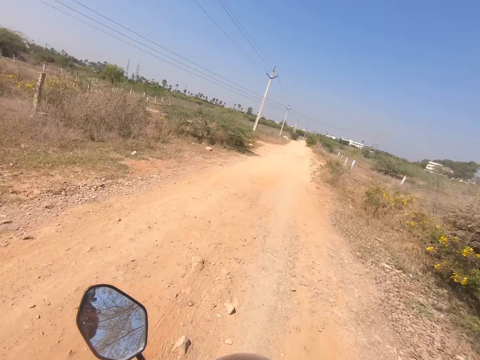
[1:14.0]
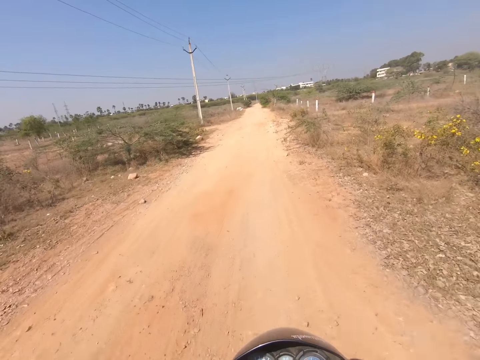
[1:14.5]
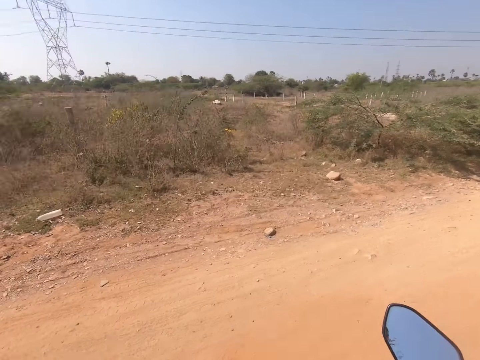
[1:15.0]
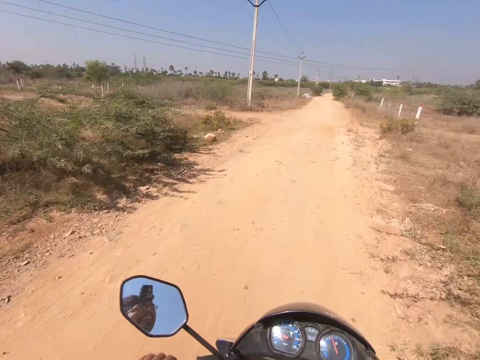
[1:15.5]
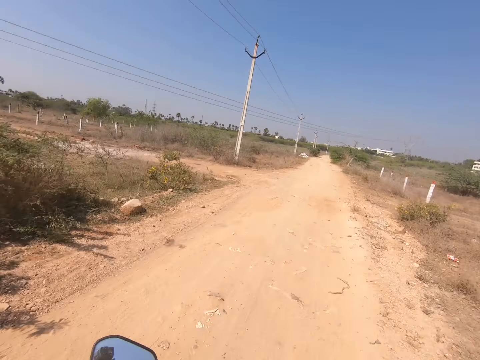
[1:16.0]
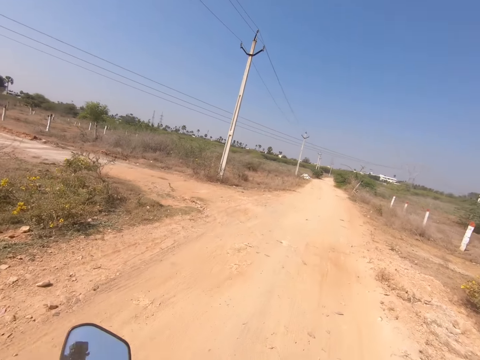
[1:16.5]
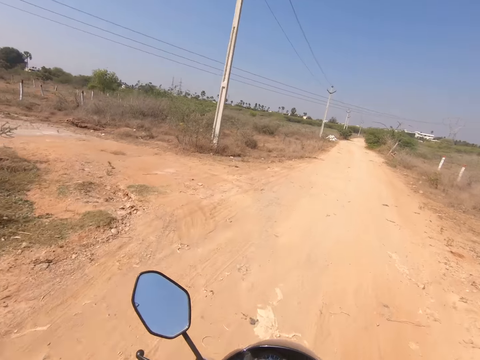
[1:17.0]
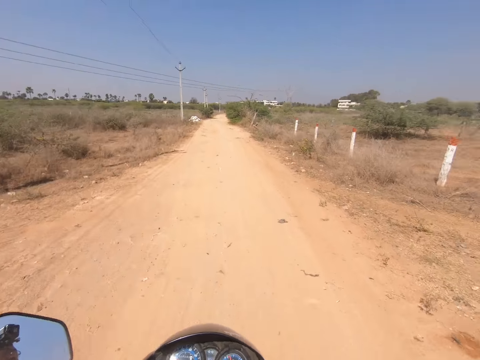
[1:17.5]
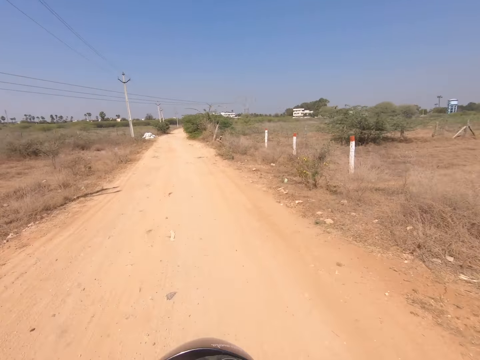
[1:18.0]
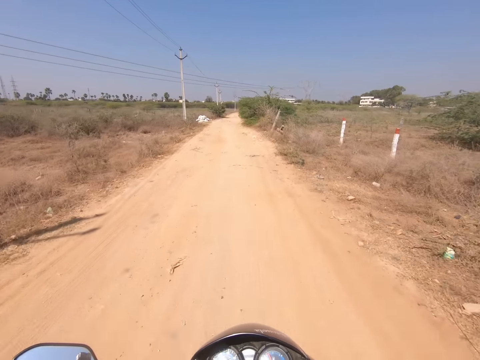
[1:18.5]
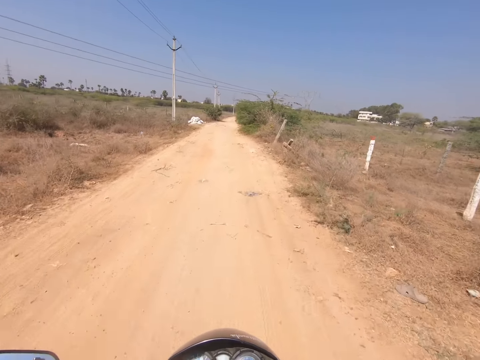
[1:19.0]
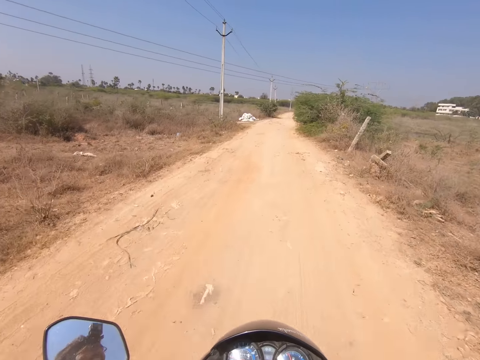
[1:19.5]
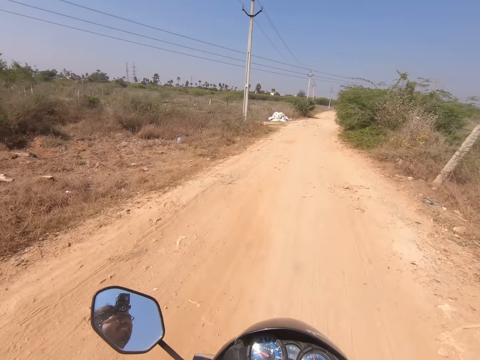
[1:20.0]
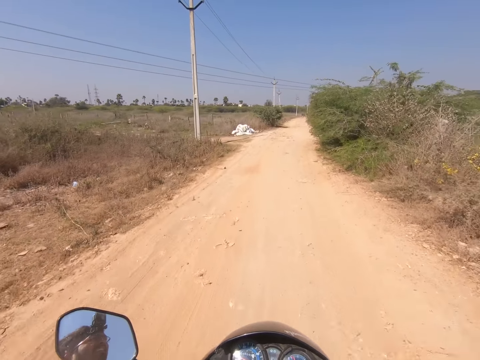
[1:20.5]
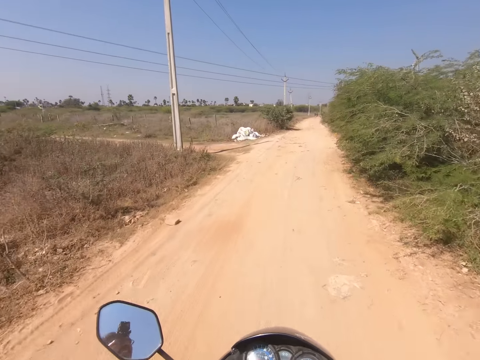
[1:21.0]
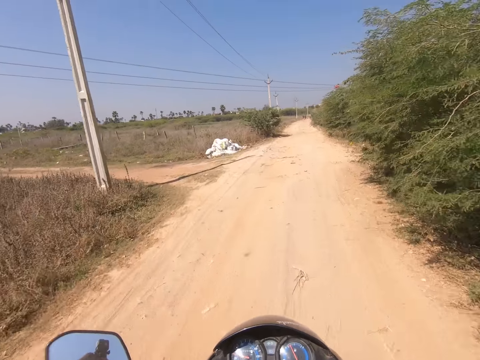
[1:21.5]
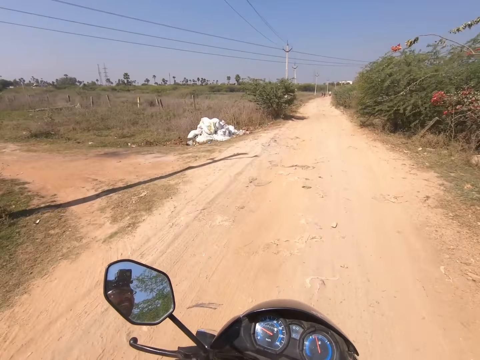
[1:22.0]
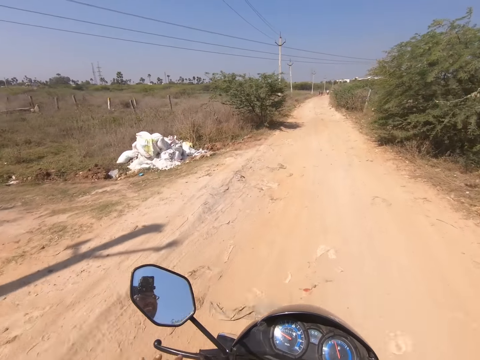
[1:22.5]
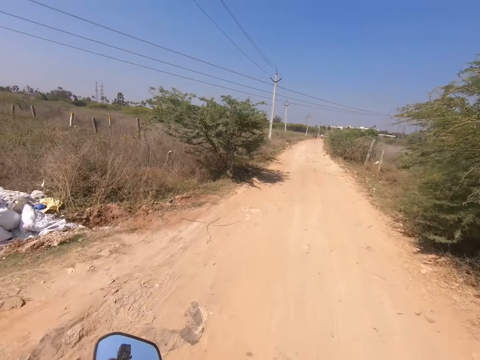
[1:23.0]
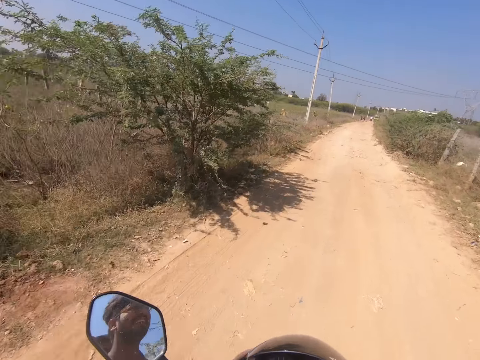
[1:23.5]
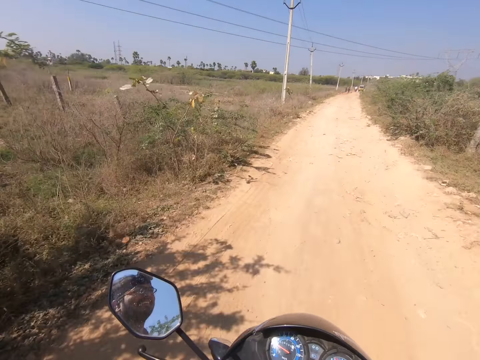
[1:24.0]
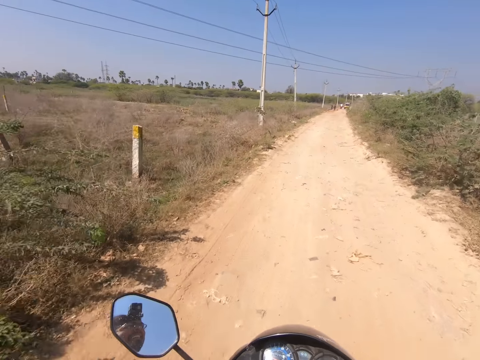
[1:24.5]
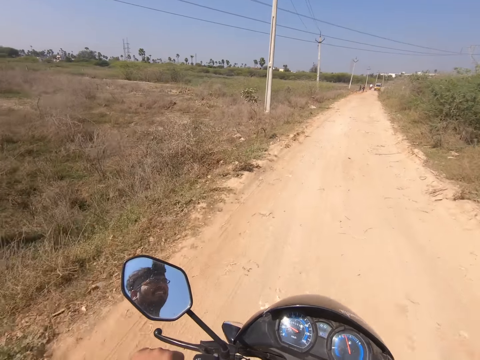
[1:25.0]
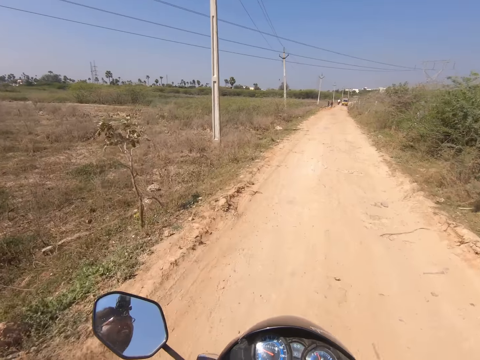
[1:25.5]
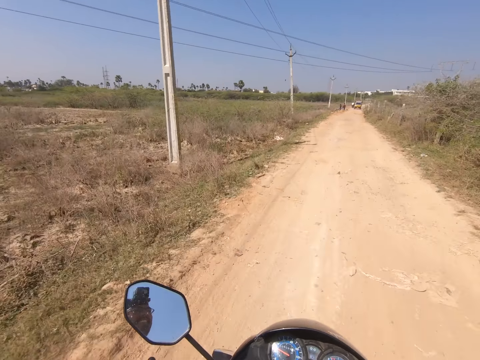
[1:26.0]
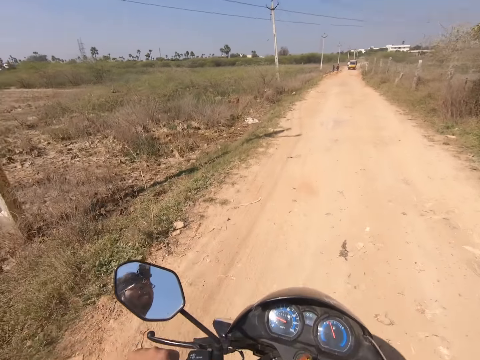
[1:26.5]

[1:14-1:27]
The camera wearer looks around. They ride the motorcycle.

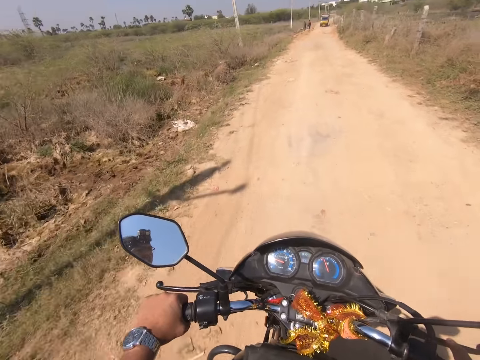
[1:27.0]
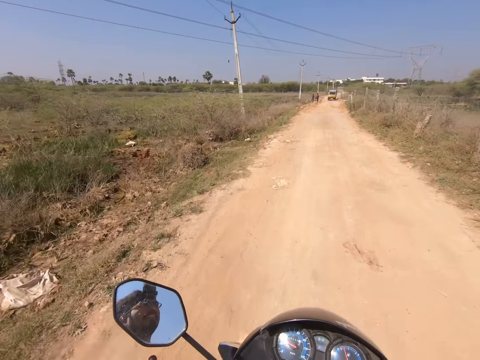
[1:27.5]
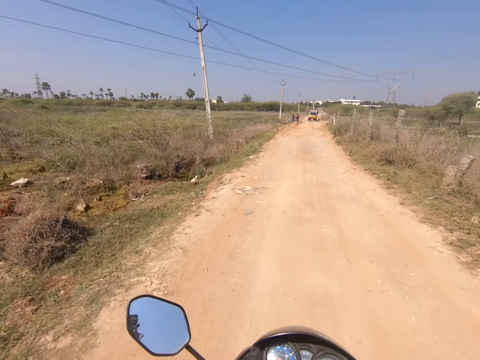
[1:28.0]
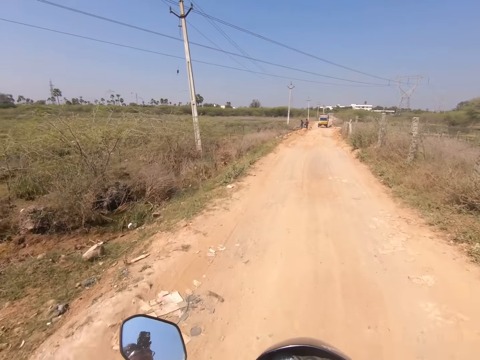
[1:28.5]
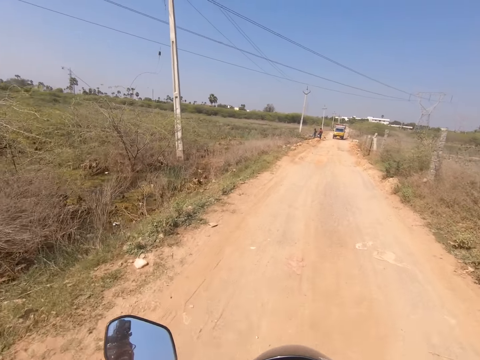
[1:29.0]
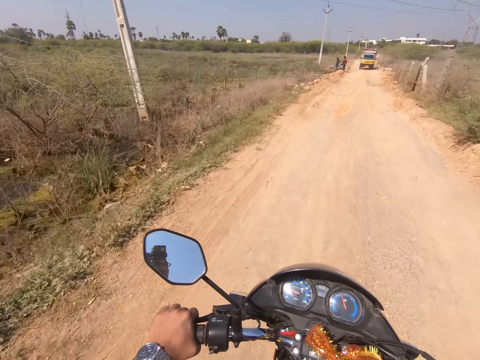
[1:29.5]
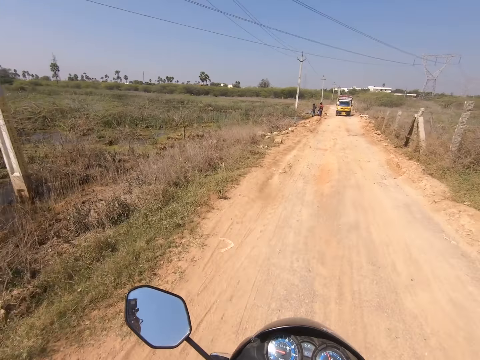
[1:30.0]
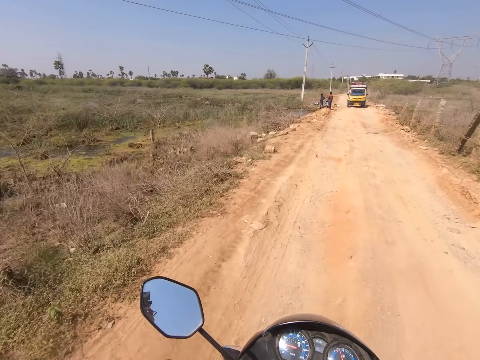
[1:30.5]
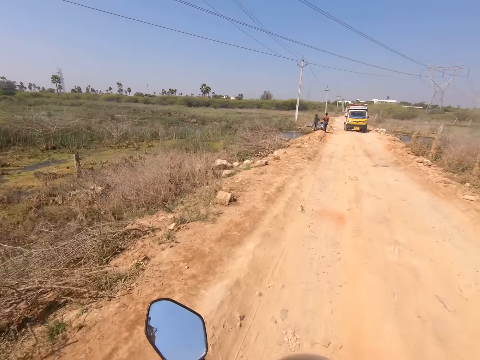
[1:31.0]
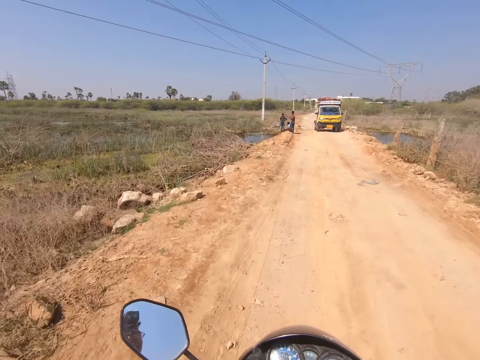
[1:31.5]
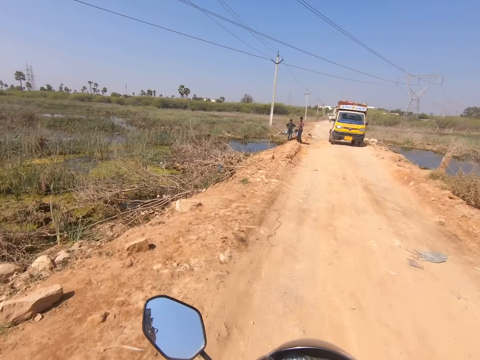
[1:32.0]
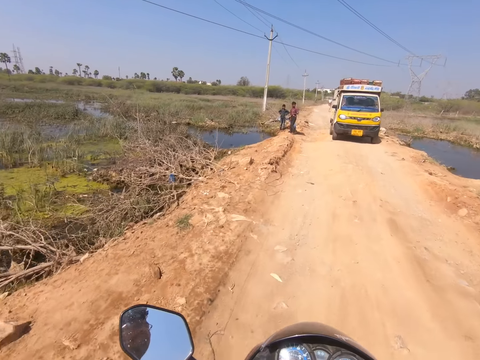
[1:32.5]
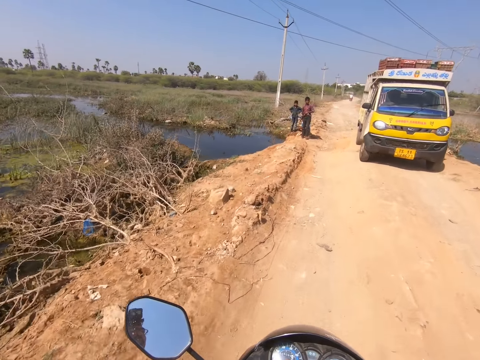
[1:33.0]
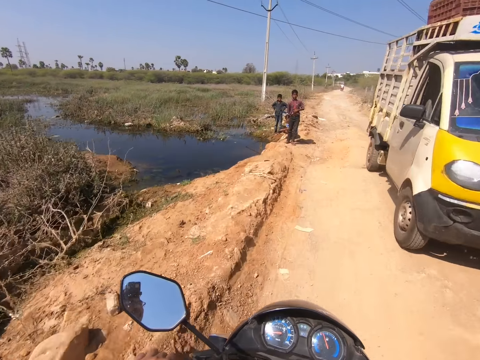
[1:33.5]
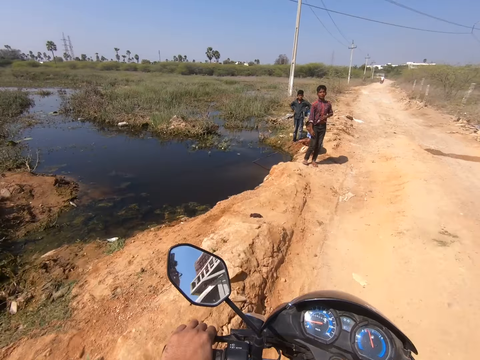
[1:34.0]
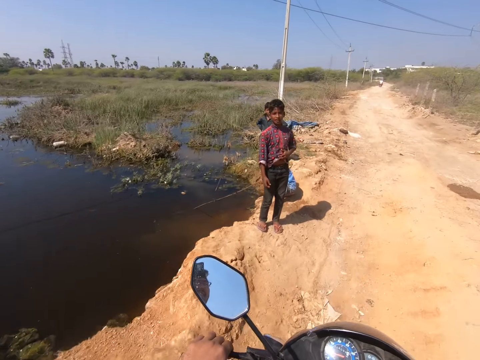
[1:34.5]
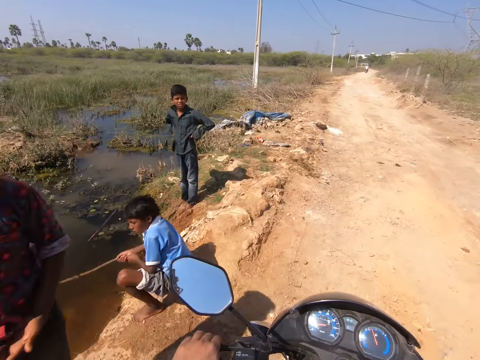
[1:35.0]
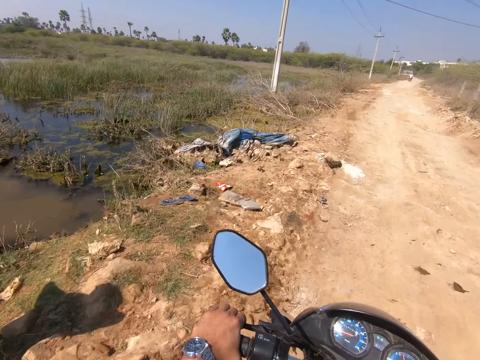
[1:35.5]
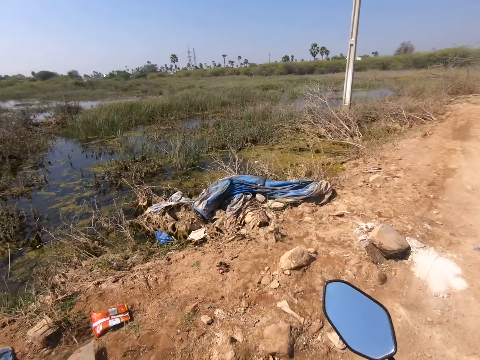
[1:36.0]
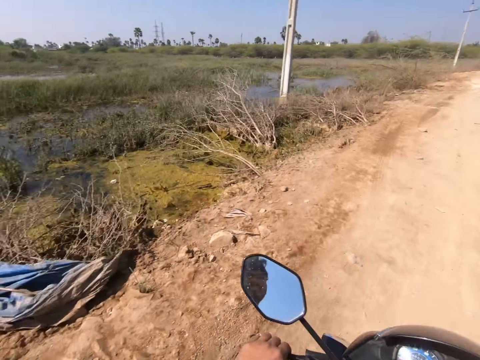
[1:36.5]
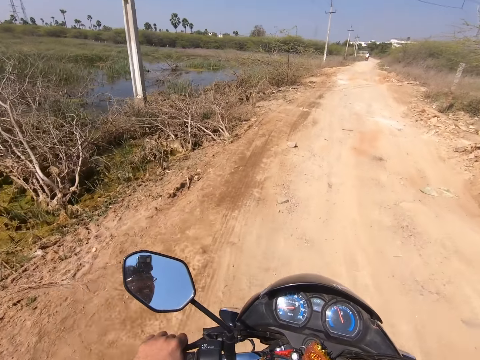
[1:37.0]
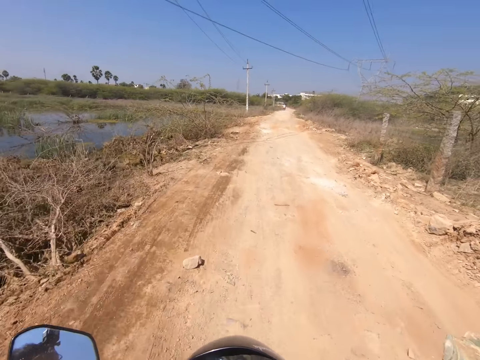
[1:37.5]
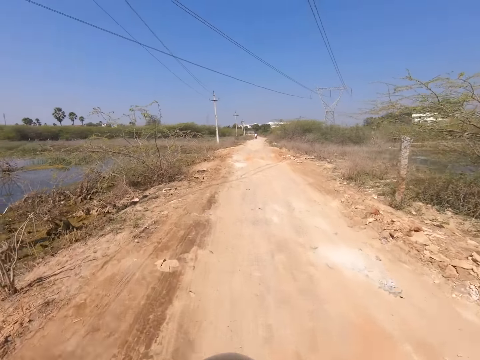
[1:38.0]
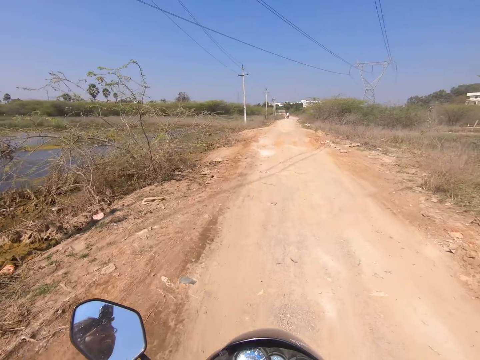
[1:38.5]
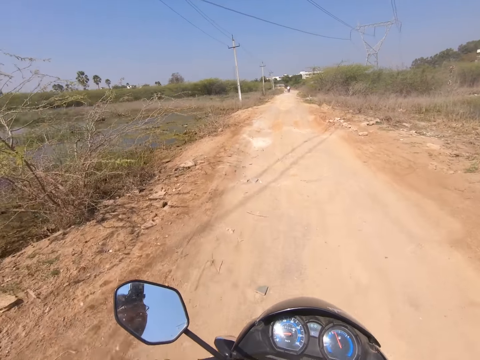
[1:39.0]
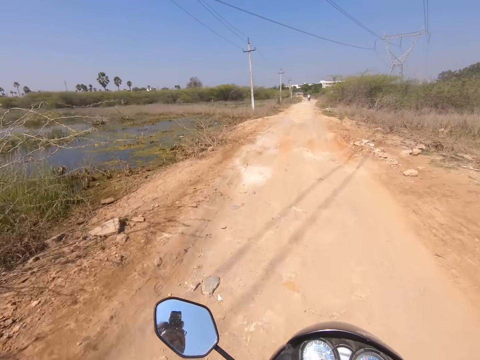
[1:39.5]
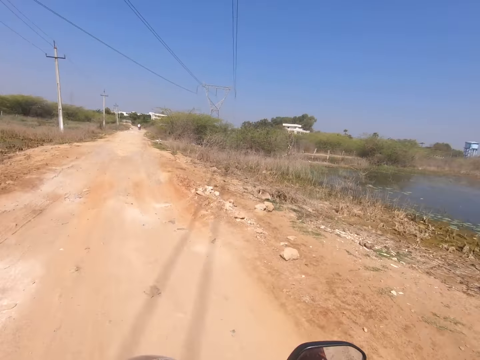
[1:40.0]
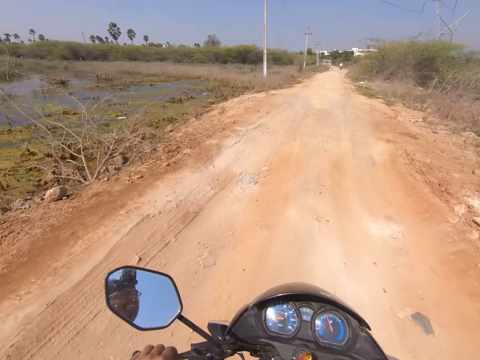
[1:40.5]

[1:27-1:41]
The camera wearer rides past a van. They ride past a boy. They ride past another boy. They ride past a third boy.
